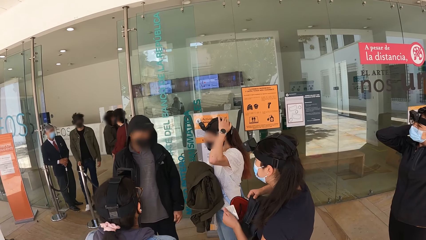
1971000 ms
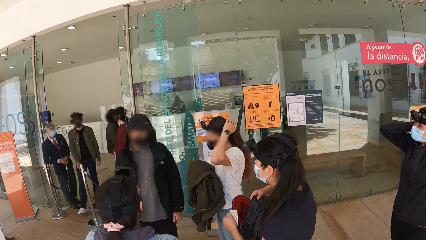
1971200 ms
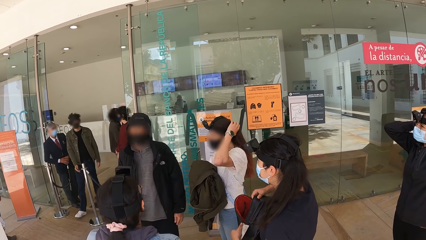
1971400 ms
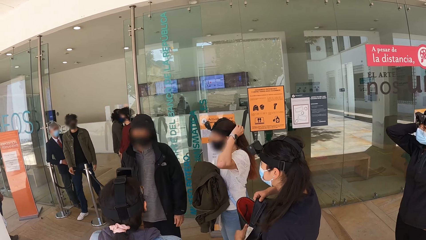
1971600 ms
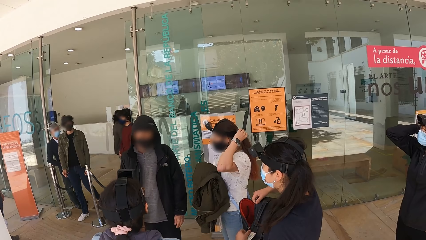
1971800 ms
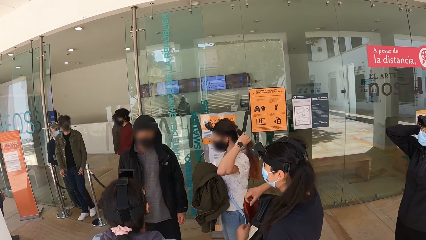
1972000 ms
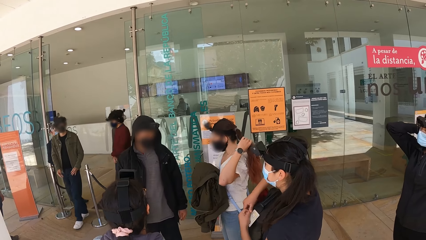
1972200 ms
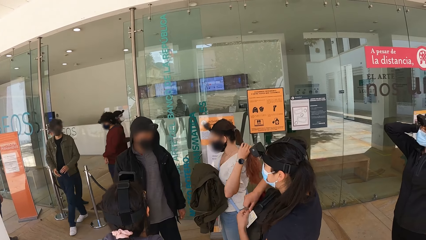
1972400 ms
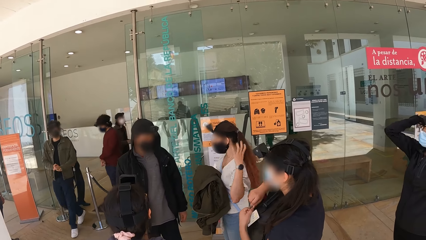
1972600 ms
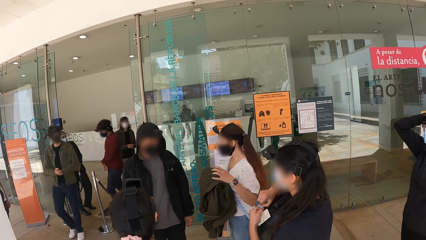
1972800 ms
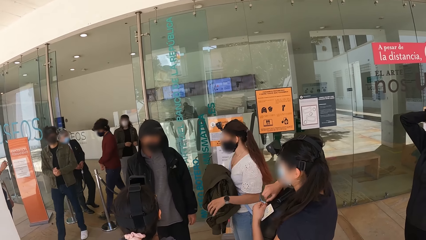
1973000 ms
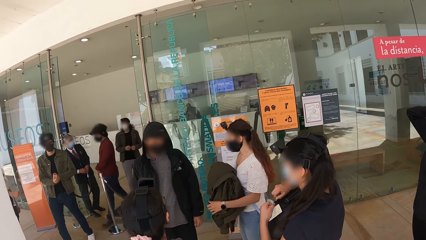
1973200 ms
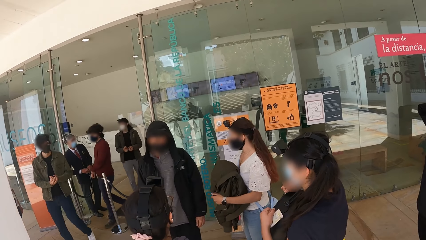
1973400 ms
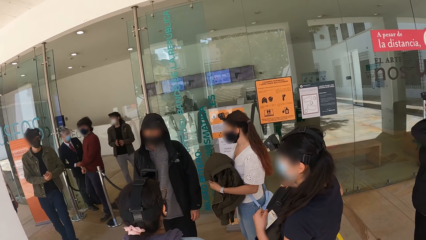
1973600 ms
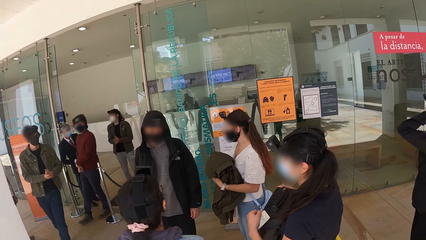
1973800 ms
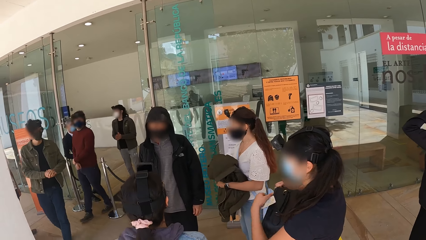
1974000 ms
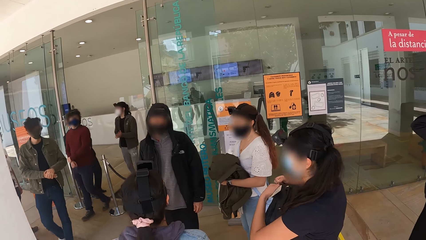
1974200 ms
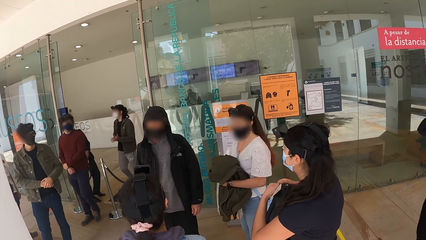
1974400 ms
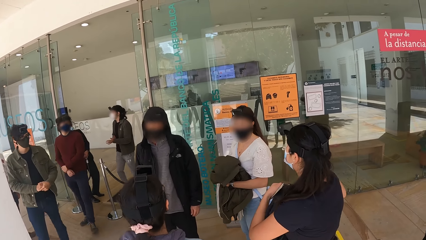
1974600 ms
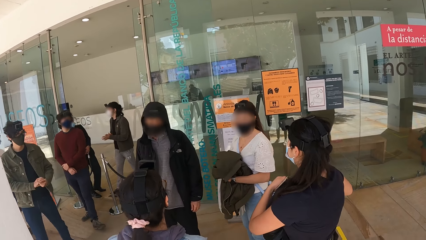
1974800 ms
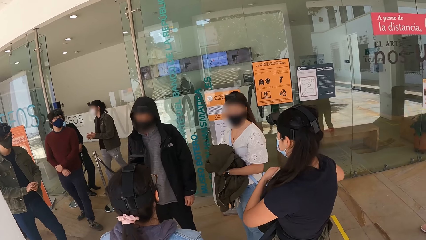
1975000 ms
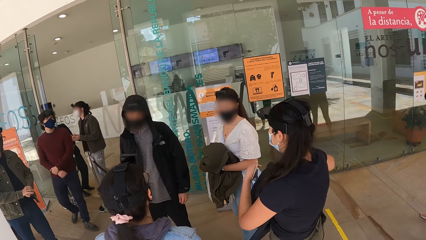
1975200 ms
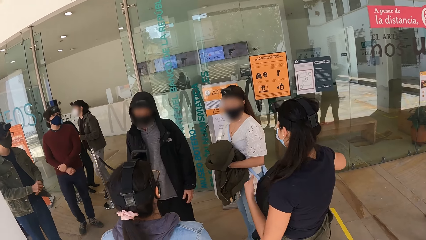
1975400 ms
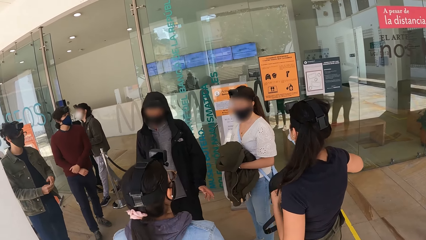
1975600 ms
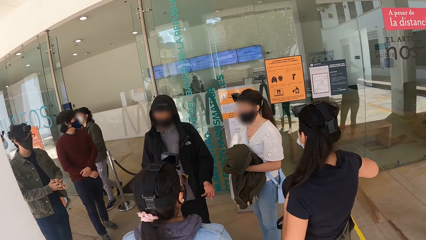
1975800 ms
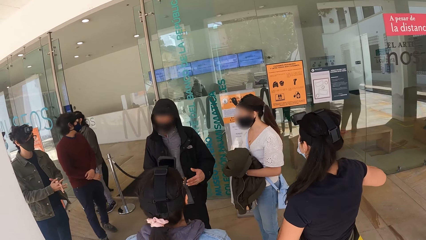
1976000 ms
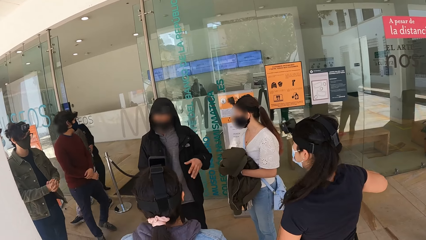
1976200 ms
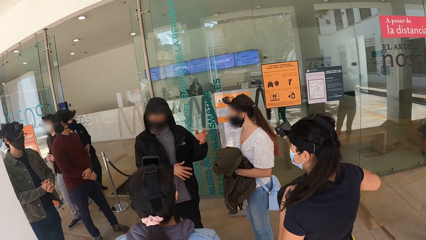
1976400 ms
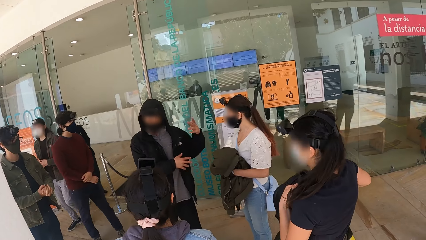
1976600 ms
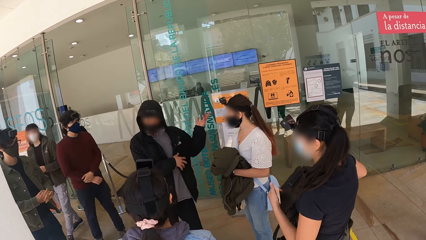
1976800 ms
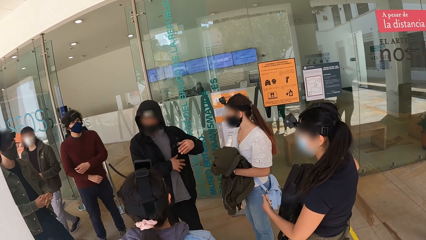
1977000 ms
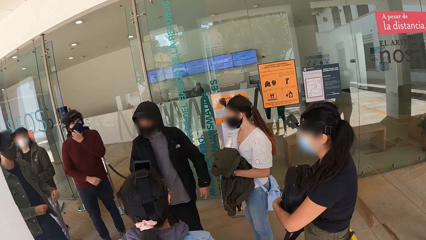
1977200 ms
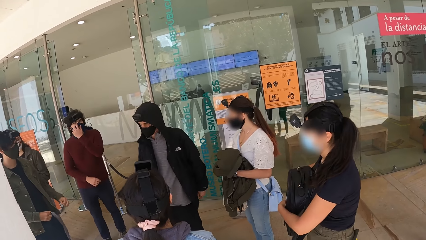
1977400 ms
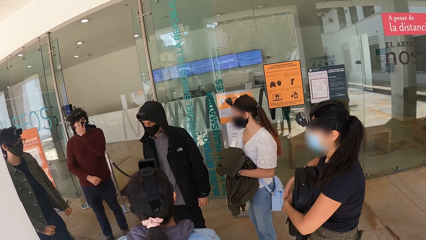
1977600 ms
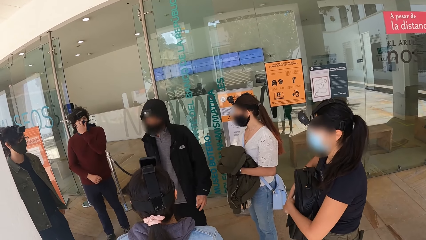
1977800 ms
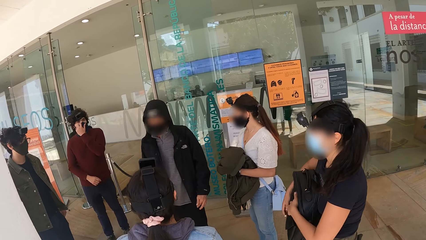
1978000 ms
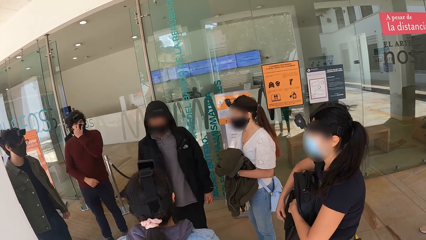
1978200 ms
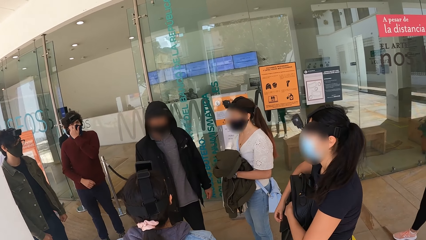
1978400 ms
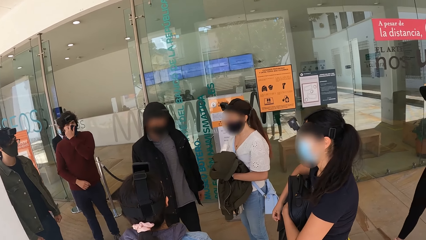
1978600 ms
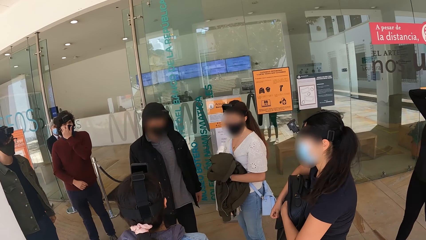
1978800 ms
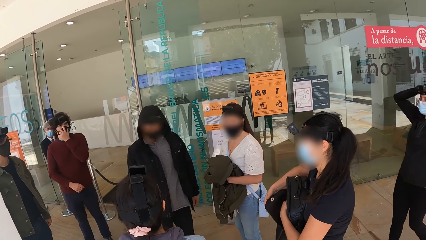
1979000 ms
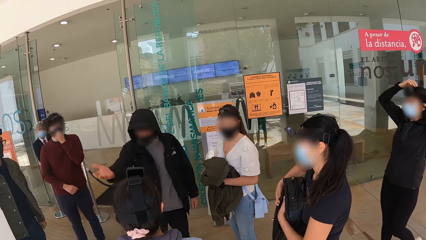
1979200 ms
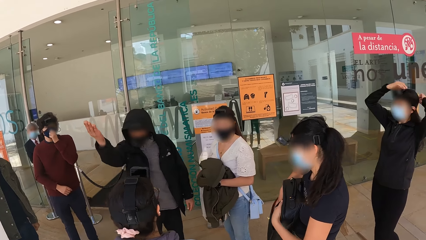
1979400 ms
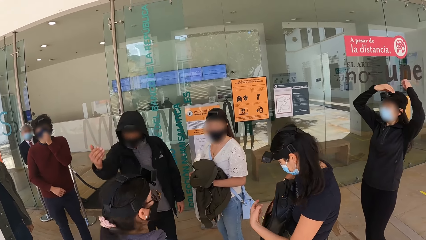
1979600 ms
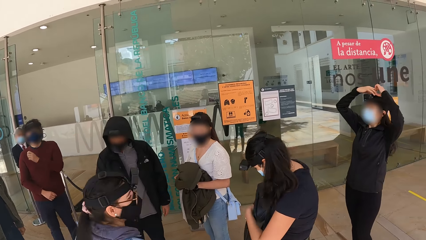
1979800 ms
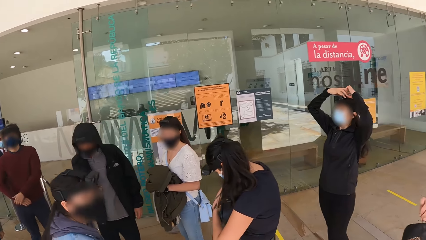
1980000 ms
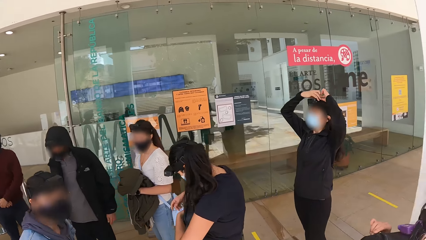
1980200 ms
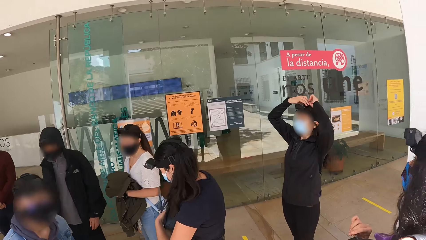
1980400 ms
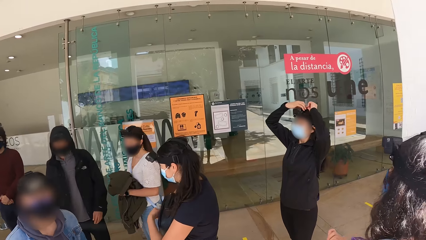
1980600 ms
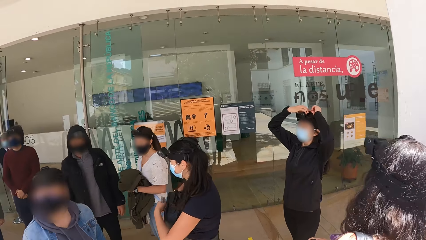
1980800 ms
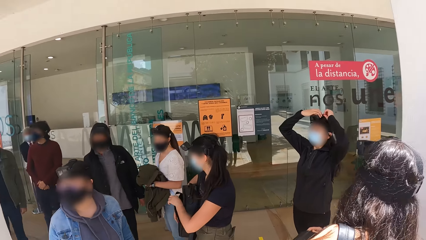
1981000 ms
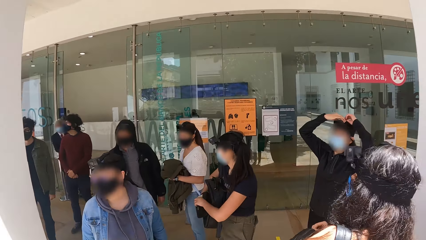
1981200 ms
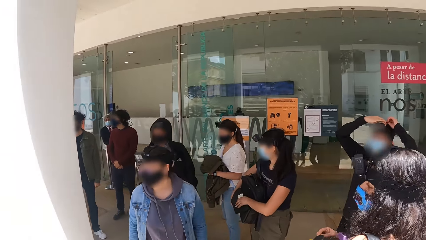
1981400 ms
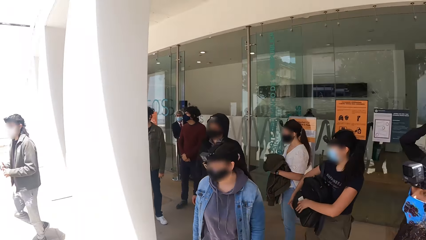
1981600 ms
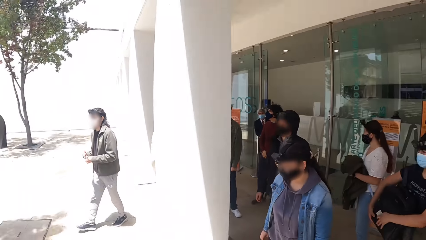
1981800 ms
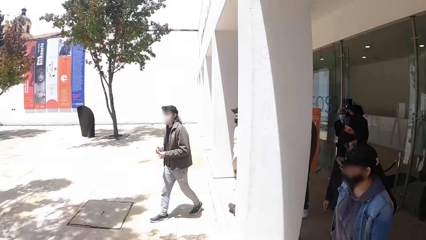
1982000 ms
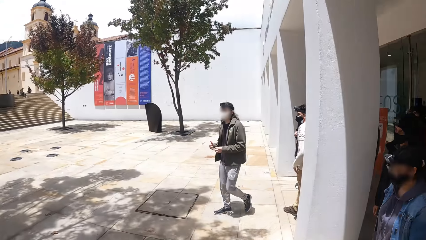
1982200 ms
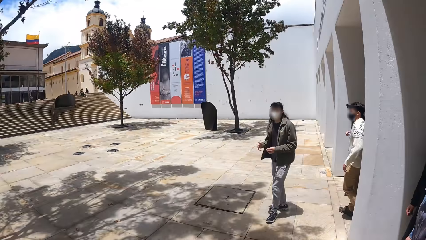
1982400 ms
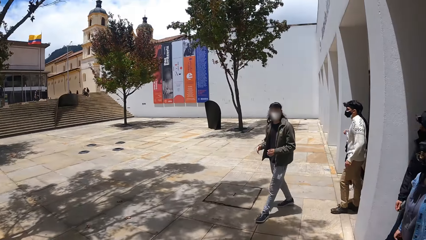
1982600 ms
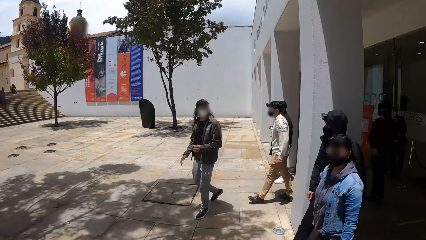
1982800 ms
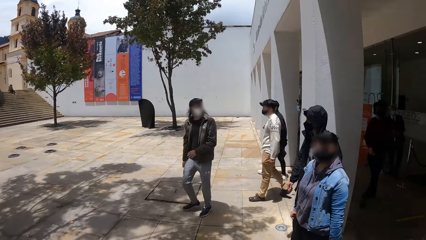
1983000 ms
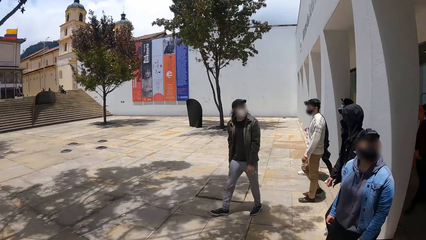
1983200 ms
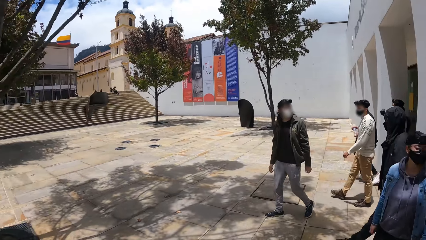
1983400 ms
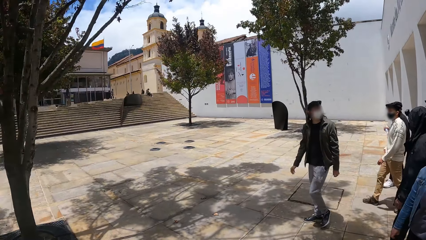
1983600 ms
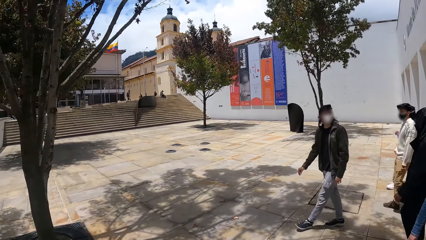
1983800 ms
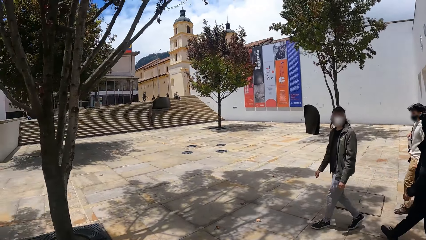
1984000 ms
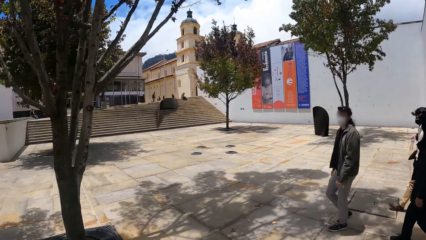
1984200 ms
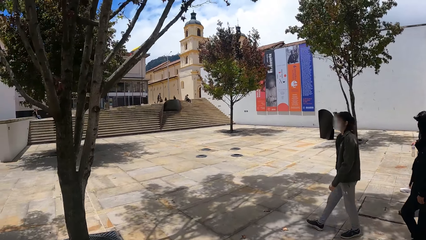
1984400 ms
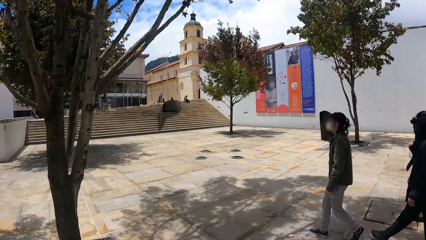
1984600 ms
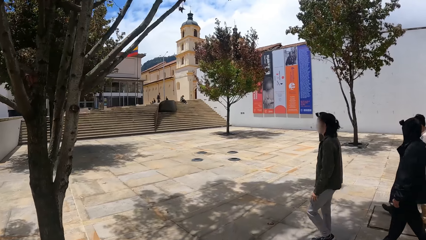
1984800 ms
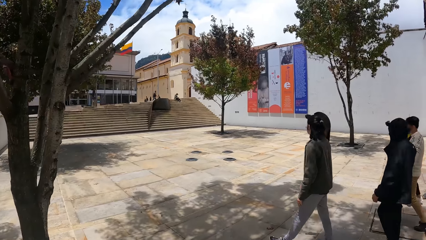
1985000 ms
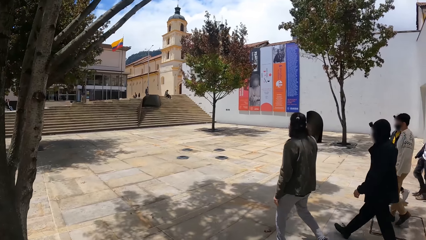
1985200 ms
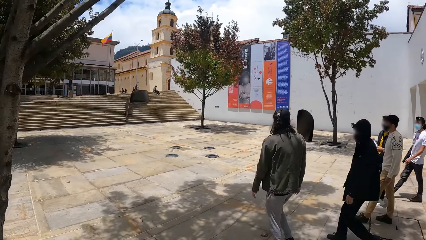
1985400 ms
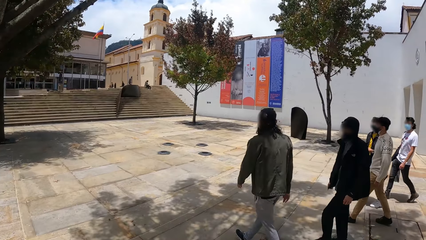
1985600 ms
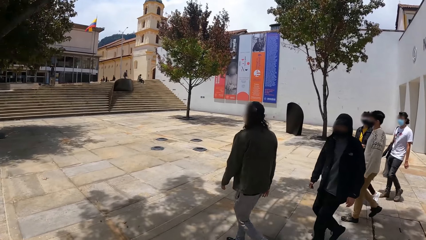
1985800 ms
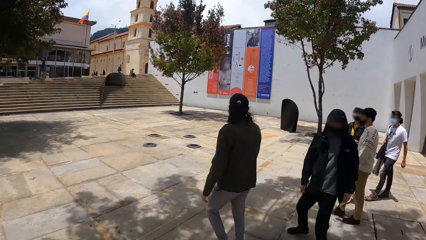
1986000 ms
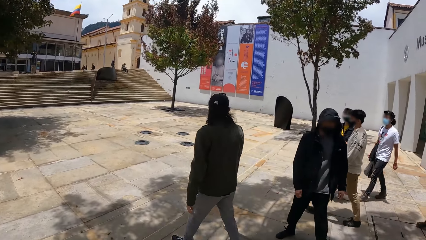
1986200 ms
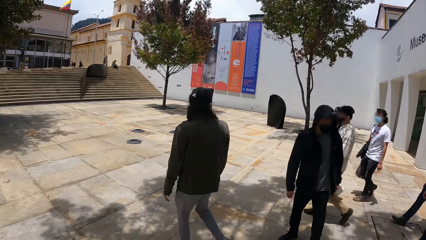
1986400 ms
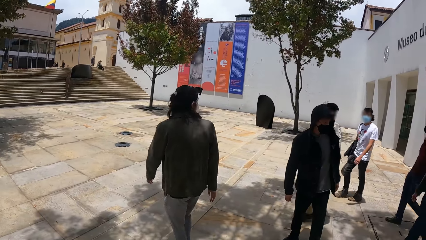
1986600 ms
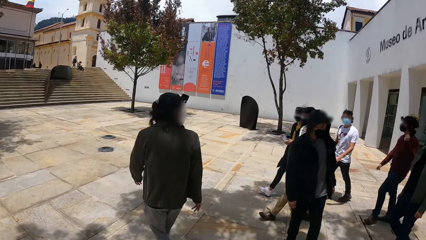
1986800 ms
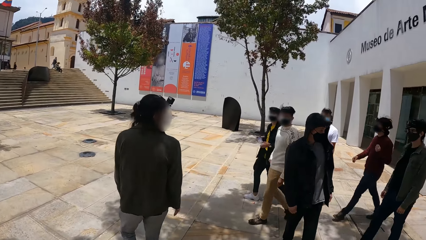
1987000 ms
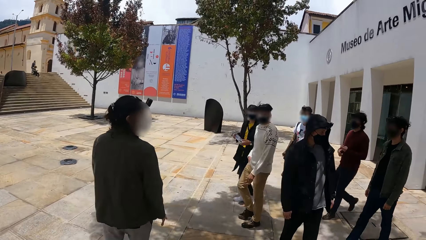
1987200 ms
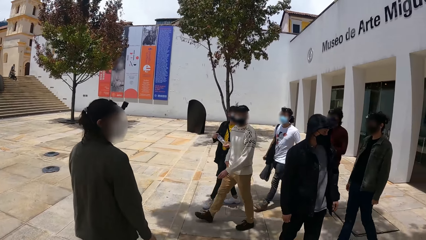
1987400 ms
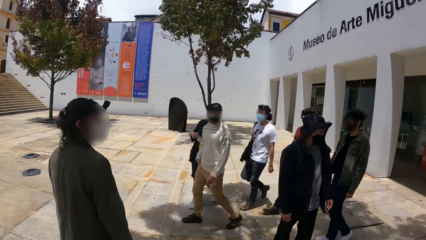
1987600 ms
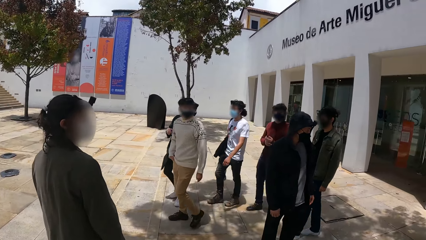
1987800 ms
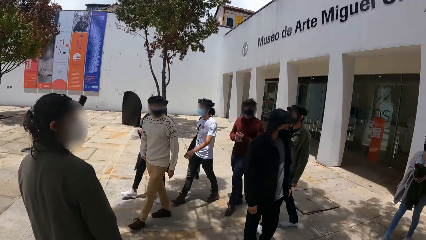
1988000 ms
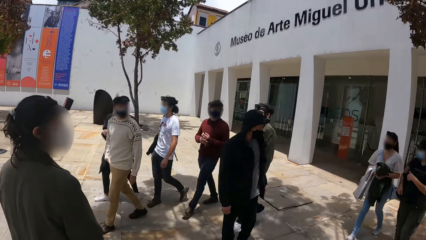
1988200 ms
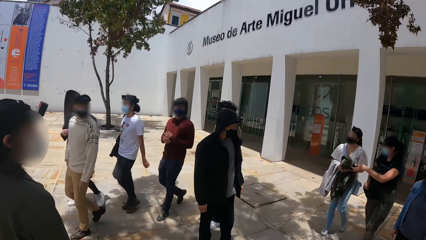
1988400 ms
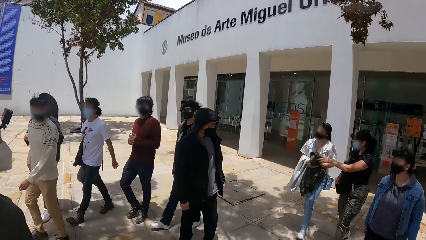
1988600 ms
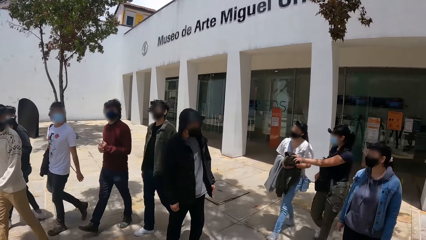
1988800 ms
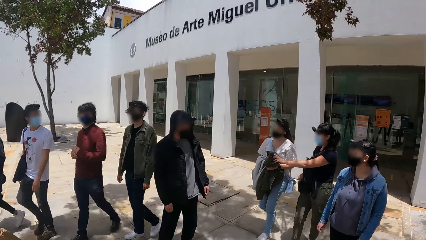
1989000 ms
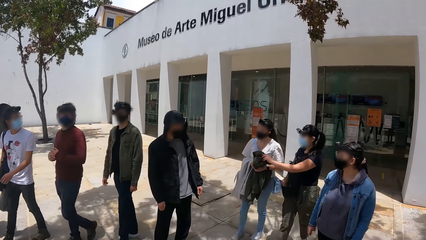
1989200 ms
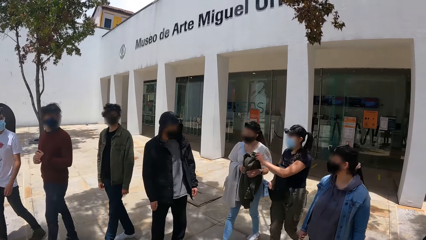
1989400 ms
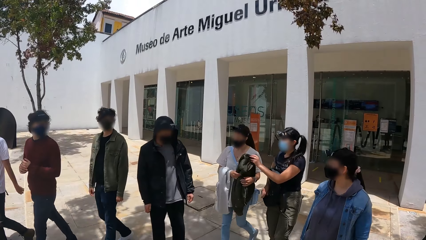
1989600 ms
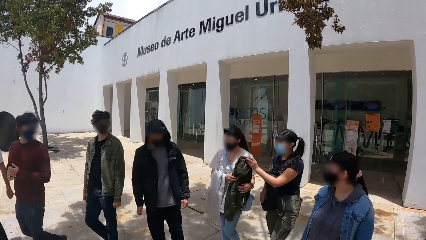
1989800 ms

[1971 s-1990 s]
A woman holds her hair with the left hand. The woman interacts with a person. Another person holds the head with both hands. A third person walks away from a building. The camera wearer walks away from the building. The third person turns back.
